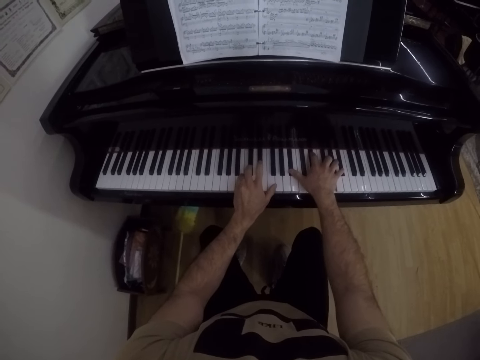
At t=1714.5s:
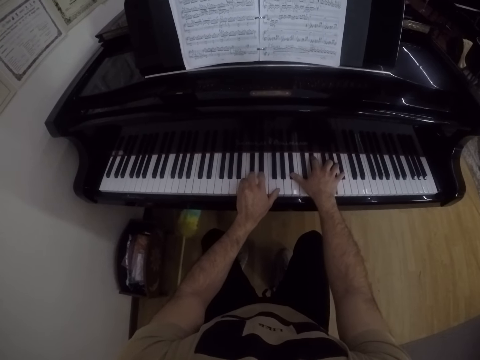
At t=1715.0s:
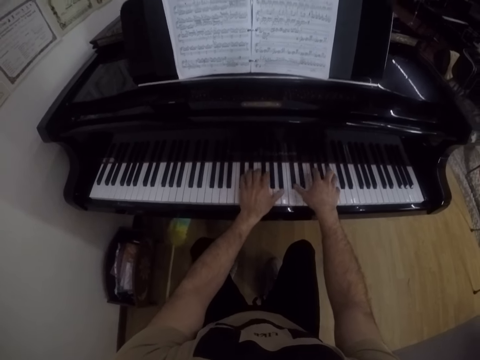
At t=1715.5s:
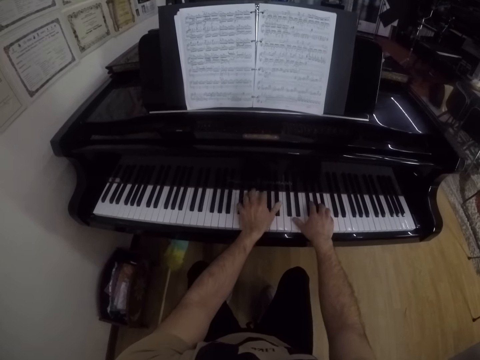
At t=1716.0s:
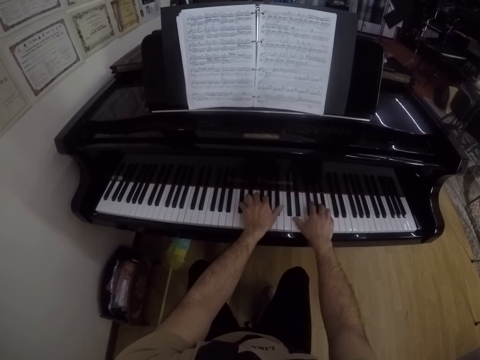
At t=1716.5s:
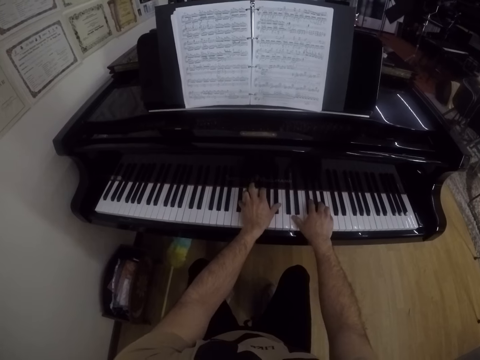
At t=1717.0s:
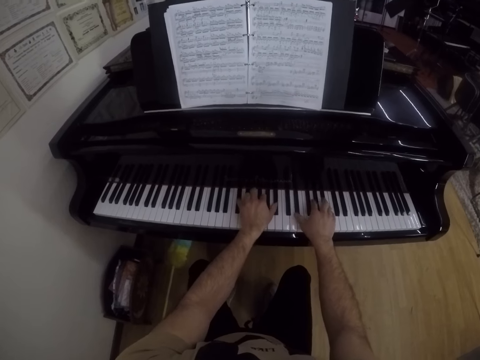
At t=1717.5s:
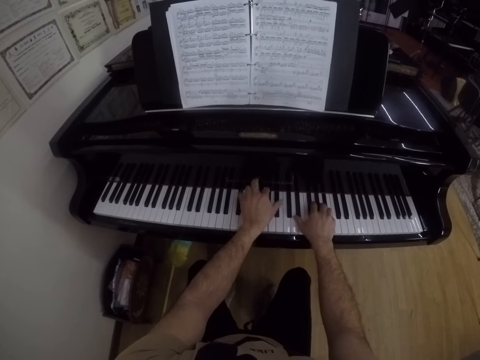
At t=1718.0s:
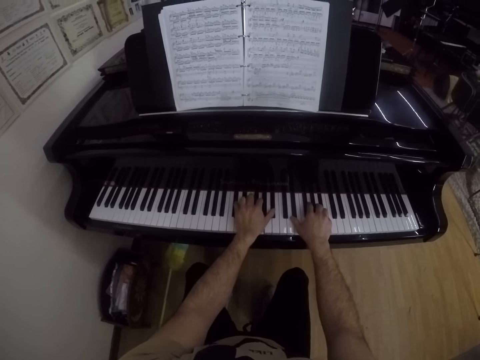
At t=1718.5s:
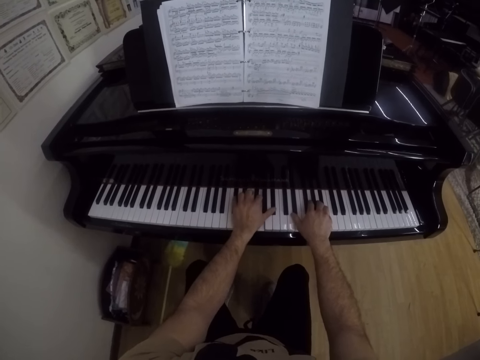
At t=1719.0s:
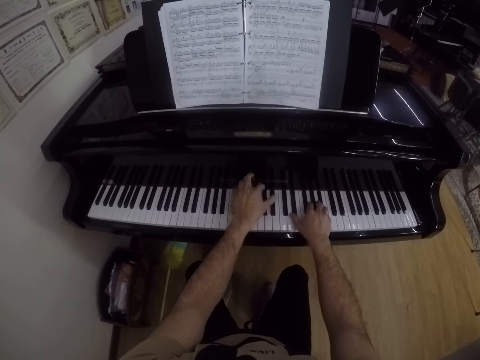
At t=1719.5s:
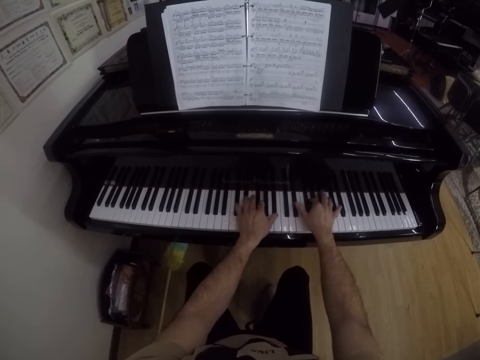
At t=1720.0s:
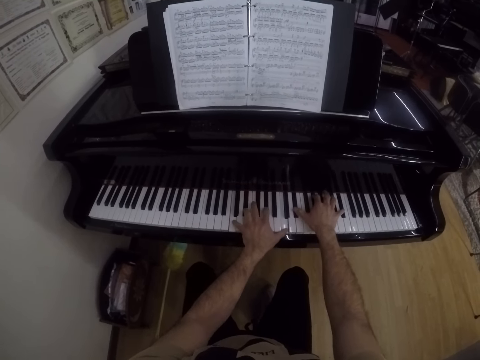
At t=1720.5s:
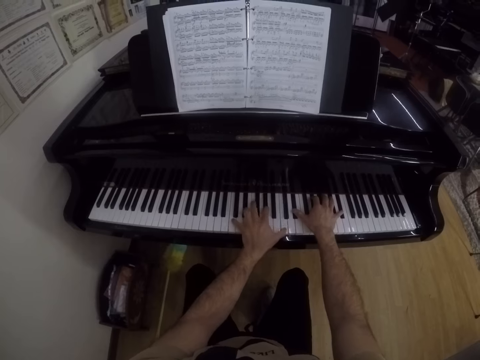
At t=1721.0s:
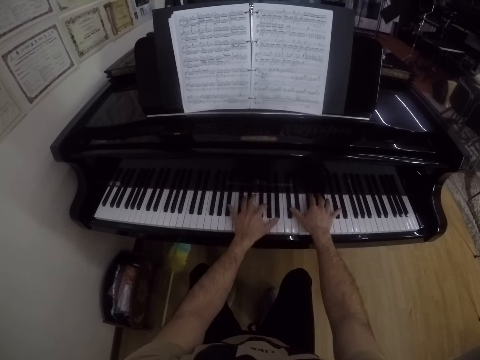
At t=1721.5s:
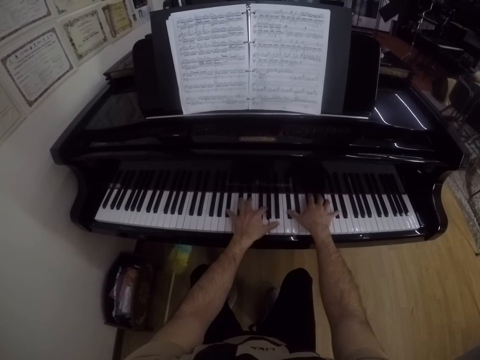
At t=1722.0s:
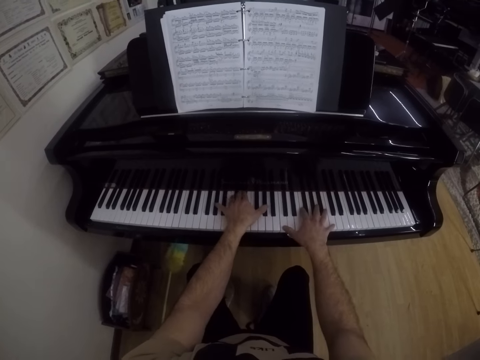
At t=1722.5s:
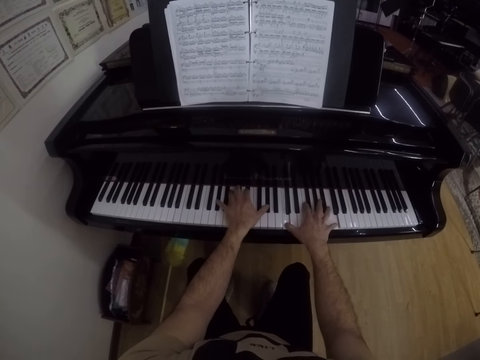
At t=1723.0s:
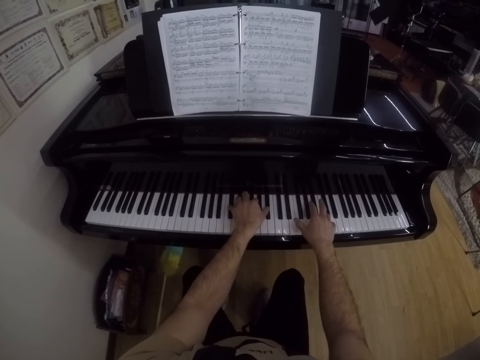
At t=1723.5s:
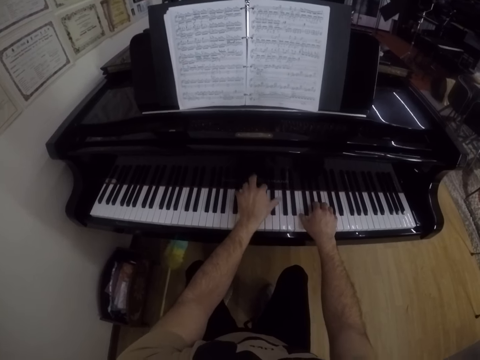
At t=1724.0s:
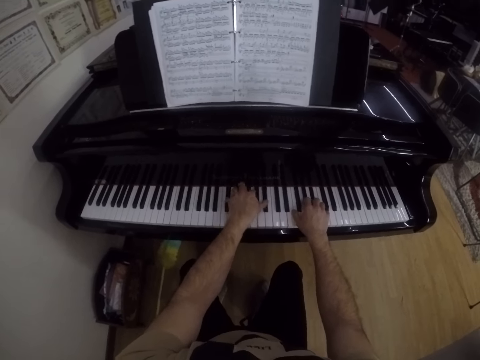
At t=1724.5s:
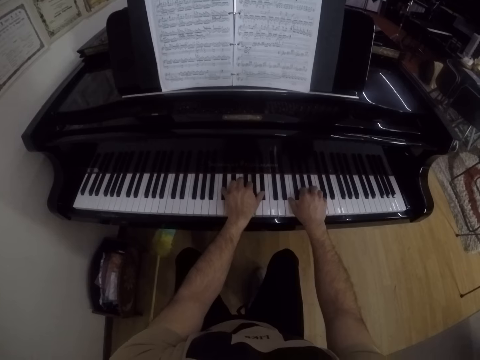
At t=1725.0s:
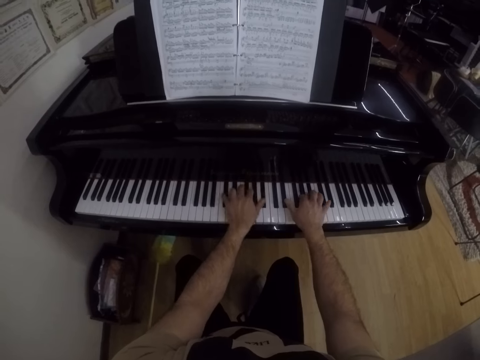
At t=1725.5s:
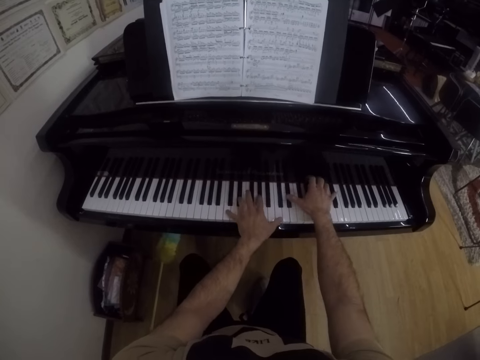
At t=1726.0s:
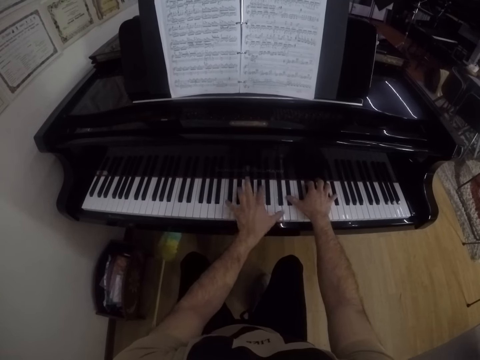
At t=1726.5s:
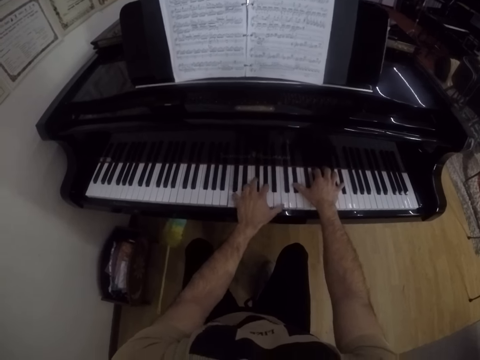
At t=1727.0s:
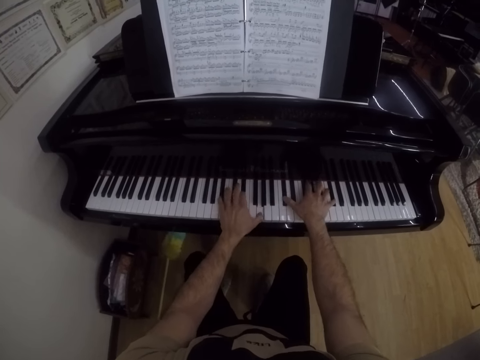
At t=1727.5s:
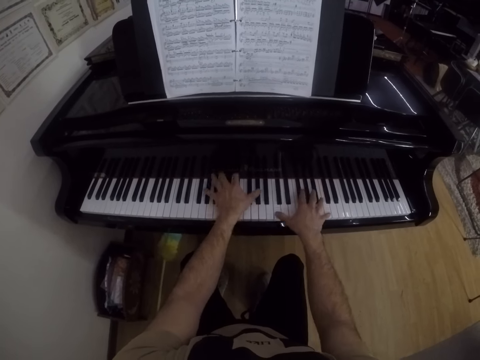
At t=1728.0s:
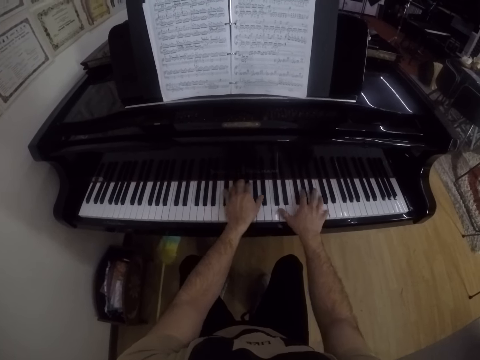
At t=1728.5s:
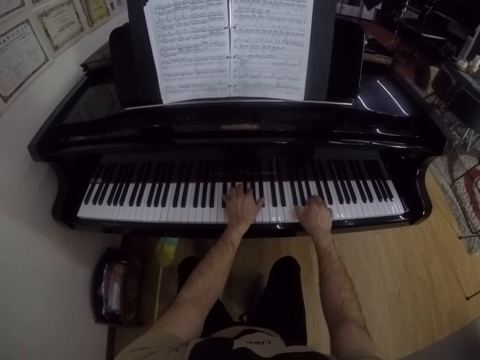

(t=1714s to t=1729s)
The camera wearer reads the piano book.

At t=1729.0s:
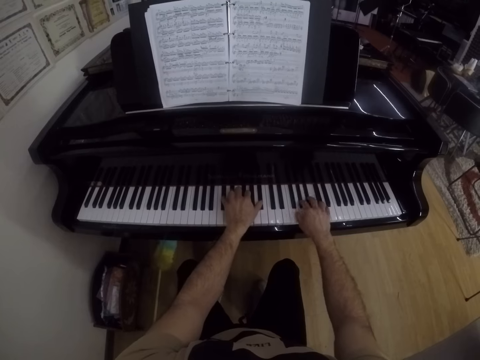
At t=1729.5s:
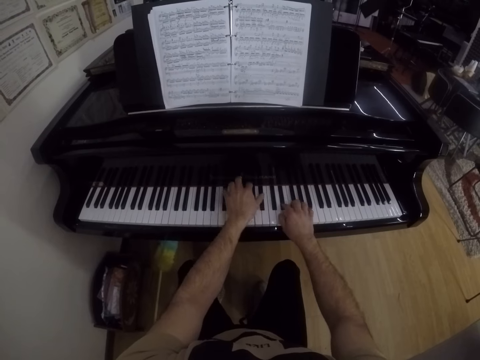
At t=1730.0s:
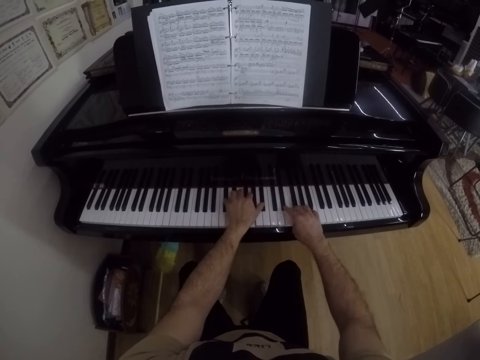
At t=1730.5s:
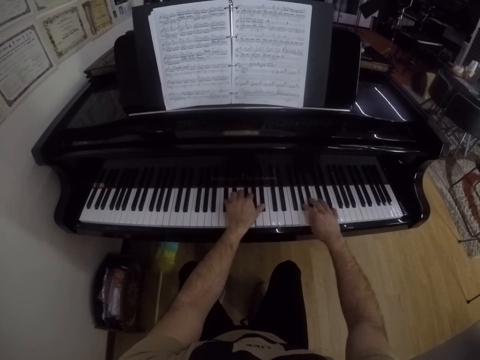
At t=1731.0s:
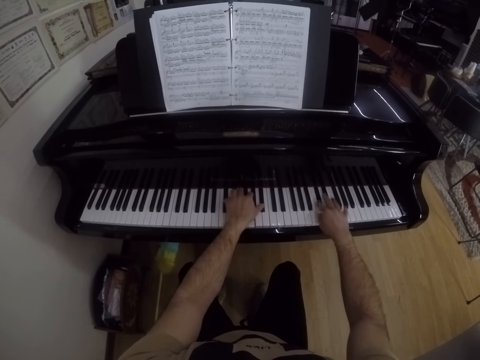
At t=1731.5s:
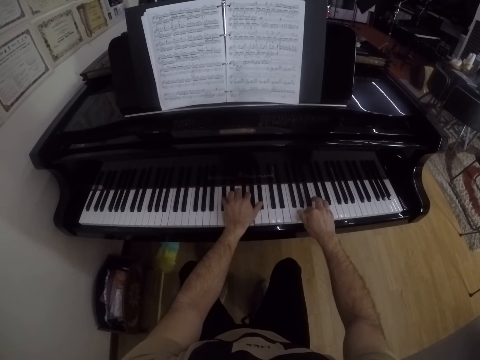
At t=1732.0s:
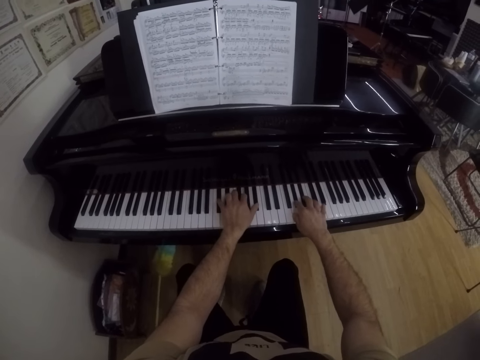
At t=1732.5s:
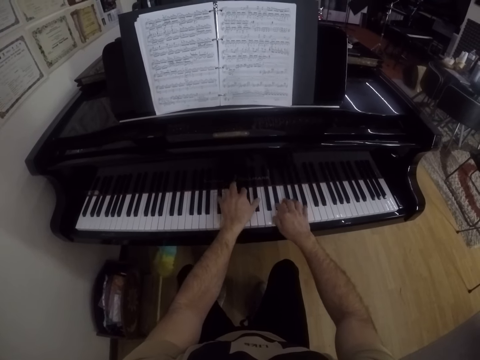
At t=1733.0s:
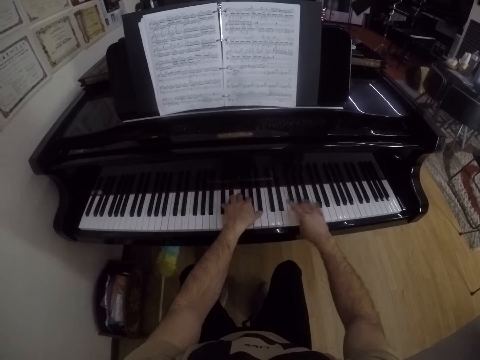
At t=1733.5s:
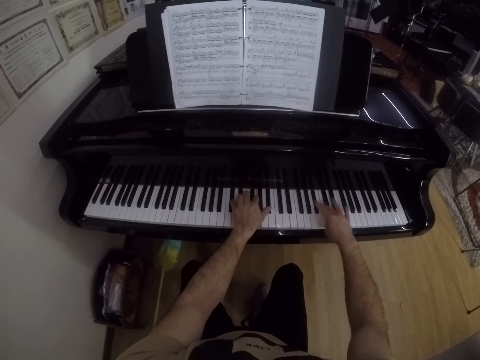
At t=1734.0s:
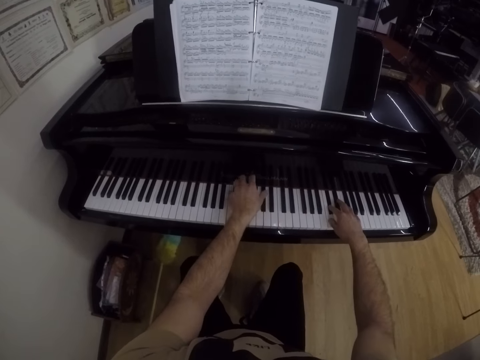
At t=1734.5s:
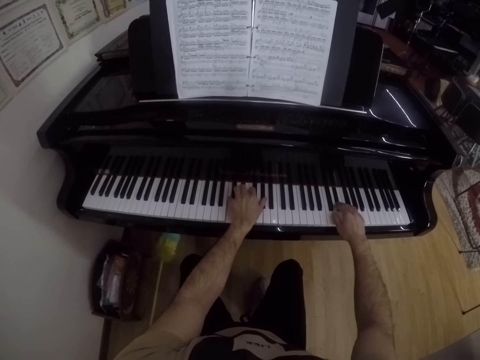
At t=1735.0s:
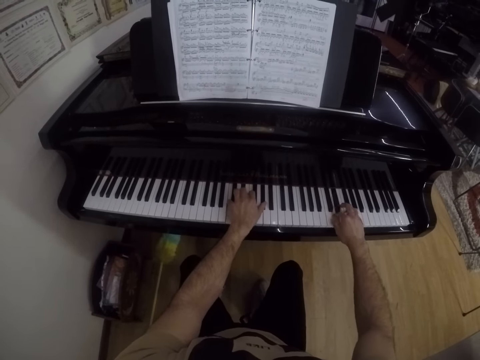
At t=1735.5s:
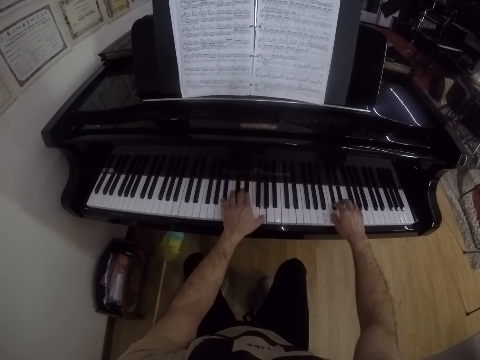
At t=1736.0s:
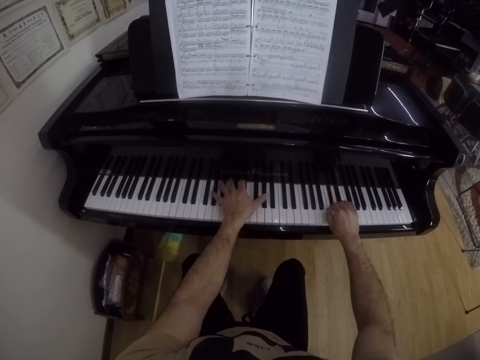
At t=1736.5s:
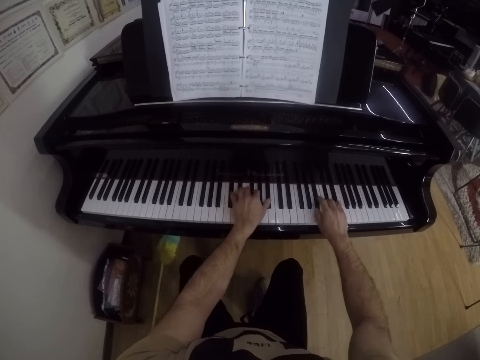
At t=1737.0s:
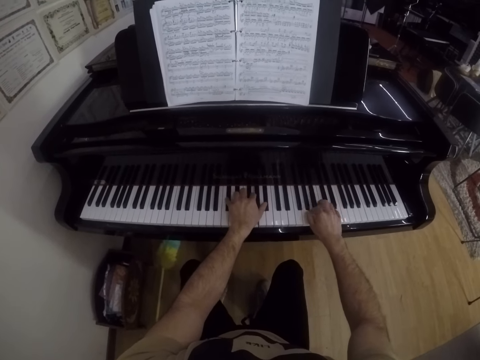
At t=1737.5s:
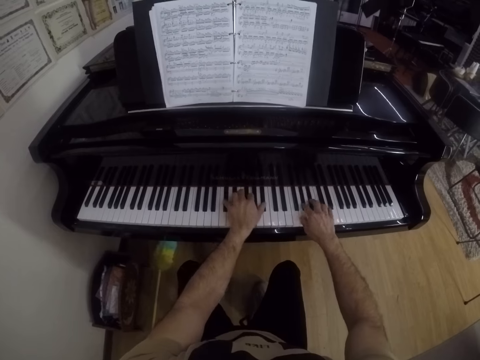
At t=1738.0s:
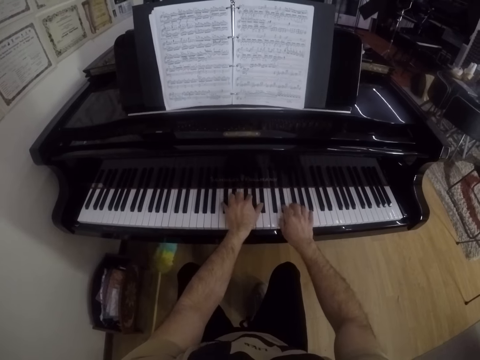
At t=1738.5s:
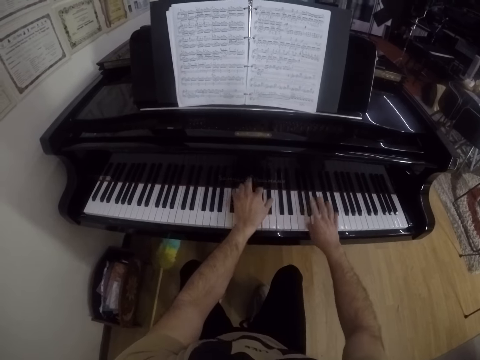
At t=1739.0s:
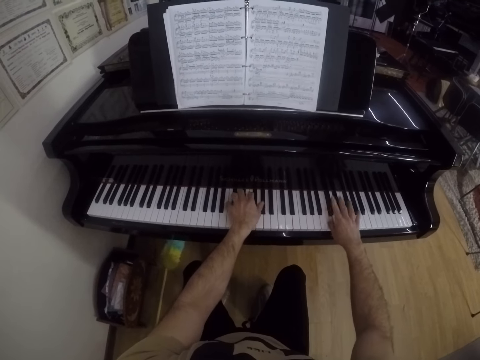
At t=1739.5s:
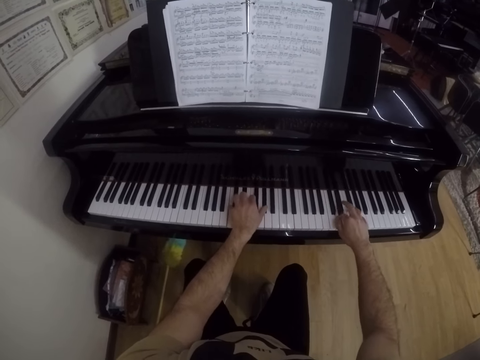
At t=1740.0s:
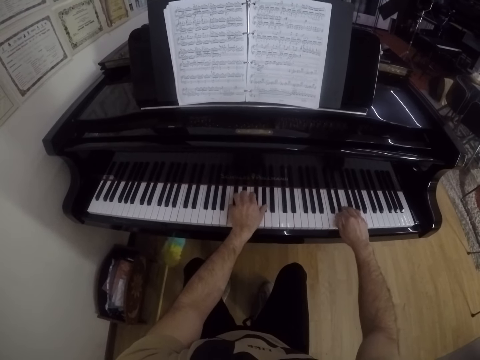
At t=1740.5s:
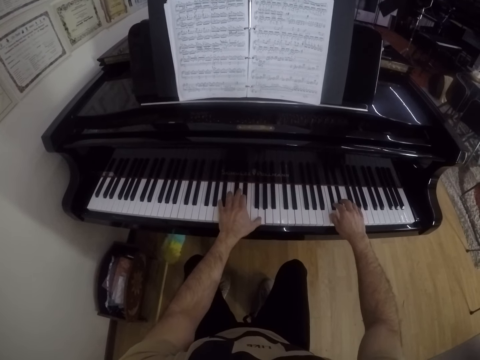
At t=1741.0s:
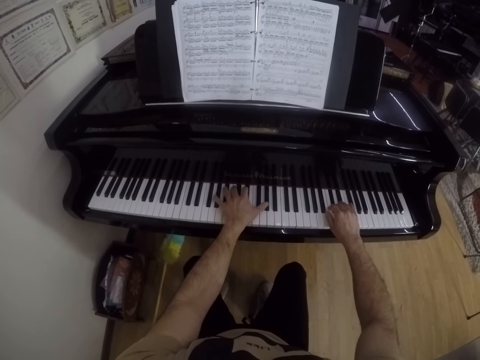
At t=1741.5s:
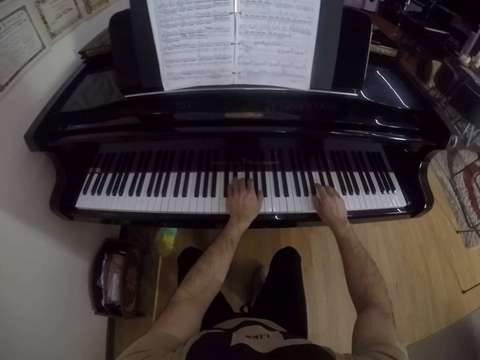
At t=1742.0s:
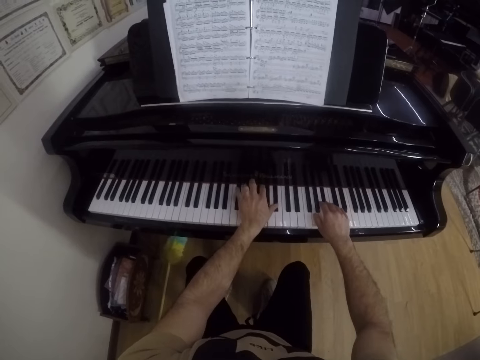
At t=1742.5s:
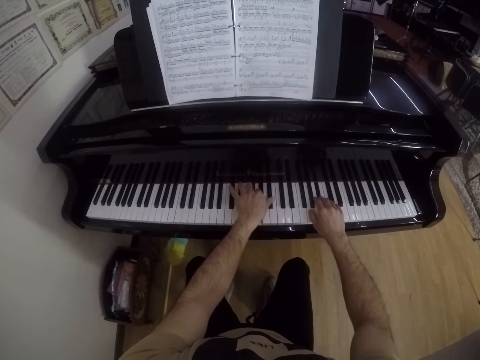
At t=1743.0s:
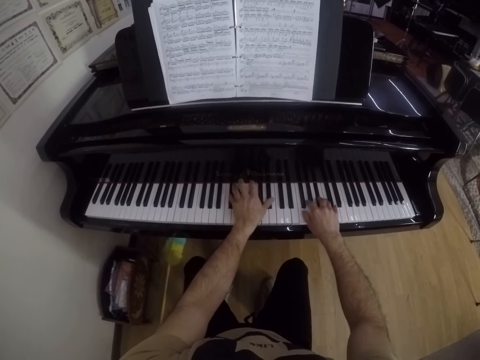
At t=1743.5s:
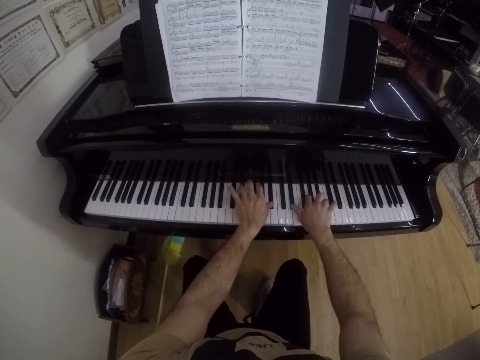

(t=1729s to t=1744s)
The camera wearer plays the piano. They read the piano book.
